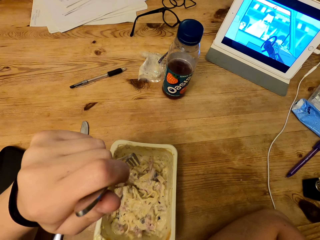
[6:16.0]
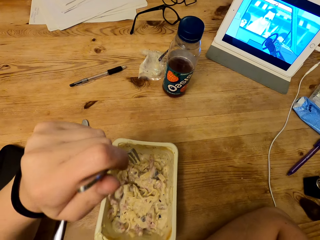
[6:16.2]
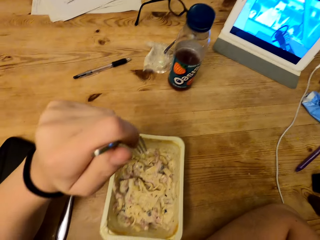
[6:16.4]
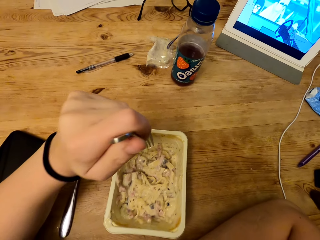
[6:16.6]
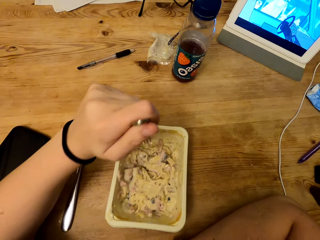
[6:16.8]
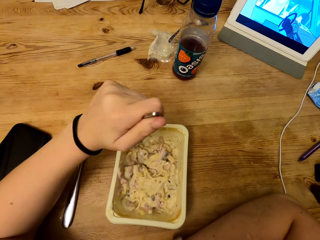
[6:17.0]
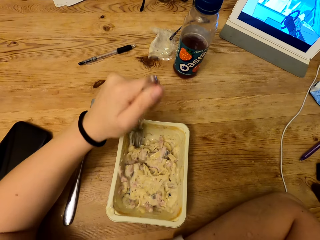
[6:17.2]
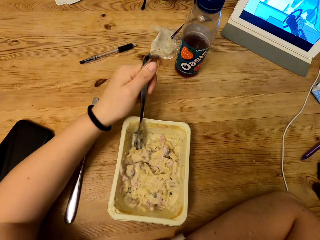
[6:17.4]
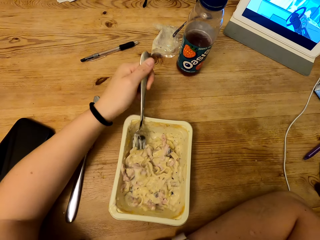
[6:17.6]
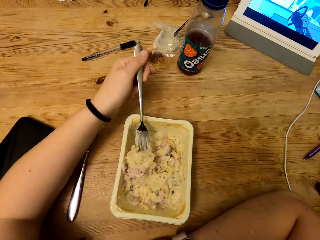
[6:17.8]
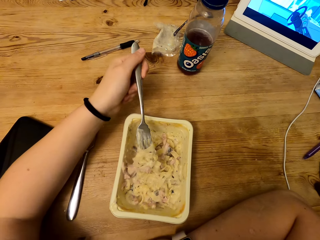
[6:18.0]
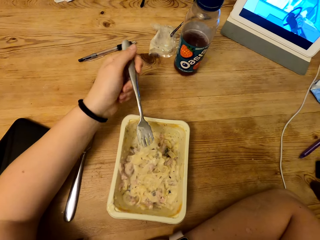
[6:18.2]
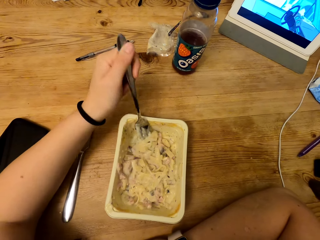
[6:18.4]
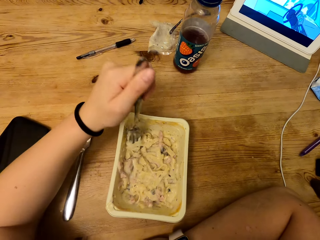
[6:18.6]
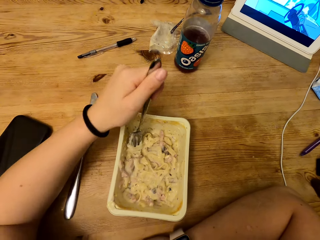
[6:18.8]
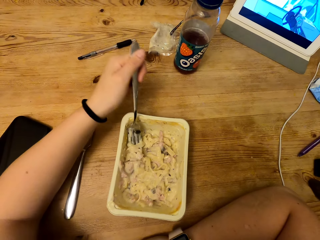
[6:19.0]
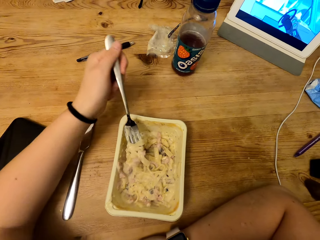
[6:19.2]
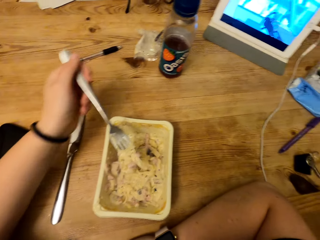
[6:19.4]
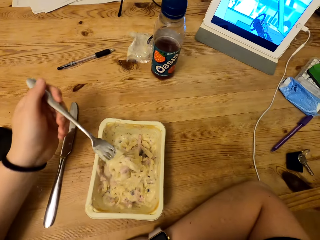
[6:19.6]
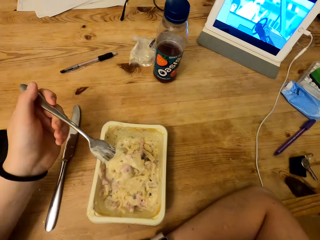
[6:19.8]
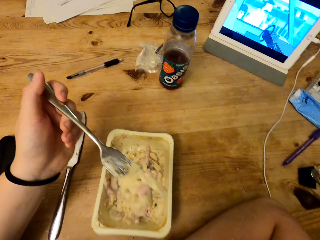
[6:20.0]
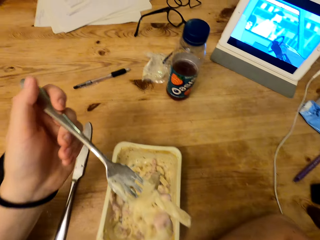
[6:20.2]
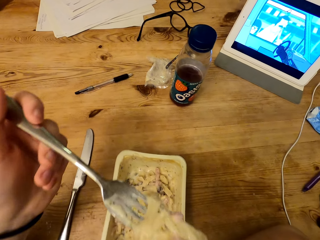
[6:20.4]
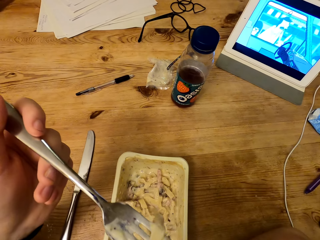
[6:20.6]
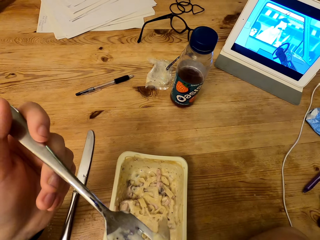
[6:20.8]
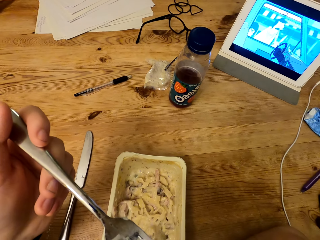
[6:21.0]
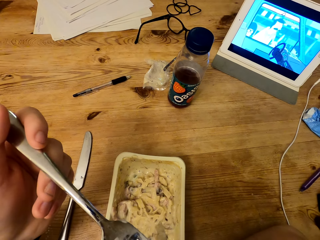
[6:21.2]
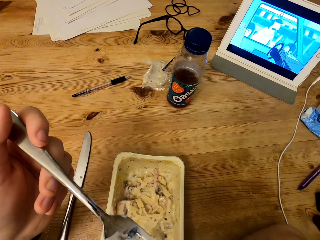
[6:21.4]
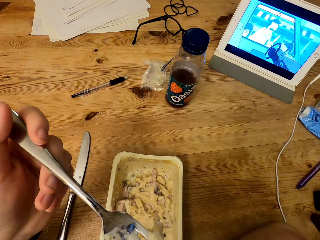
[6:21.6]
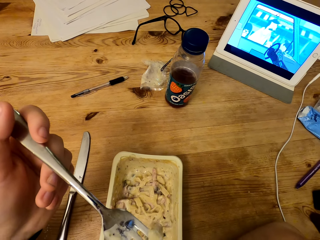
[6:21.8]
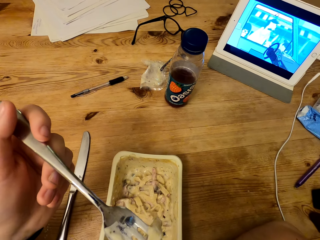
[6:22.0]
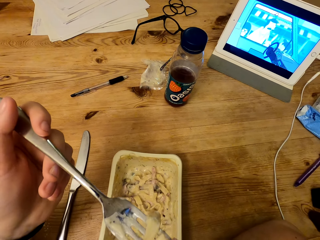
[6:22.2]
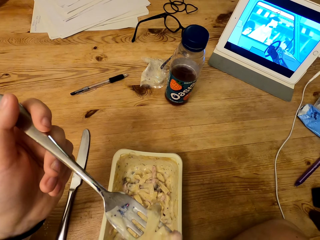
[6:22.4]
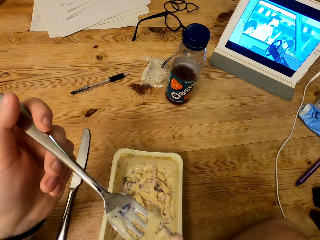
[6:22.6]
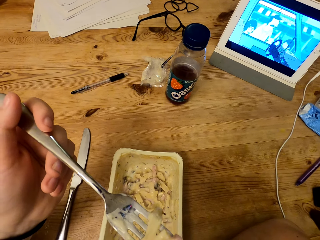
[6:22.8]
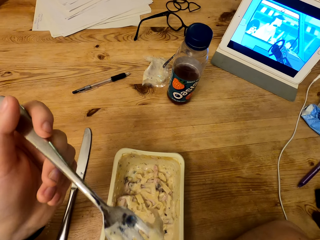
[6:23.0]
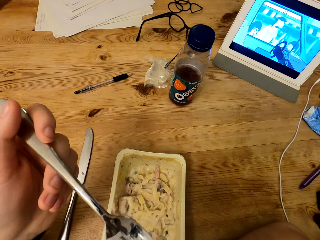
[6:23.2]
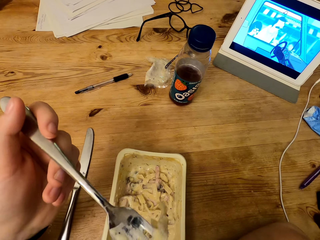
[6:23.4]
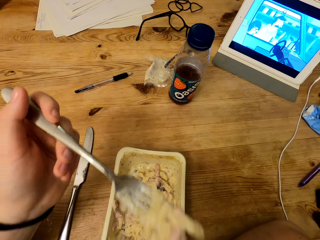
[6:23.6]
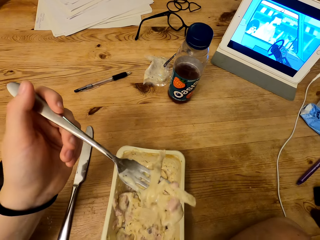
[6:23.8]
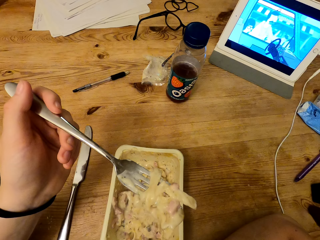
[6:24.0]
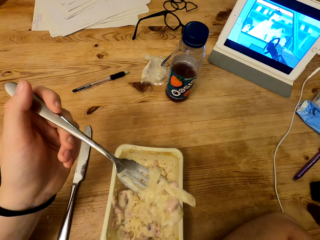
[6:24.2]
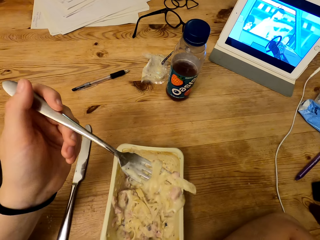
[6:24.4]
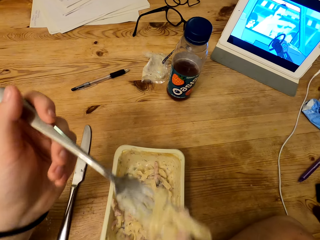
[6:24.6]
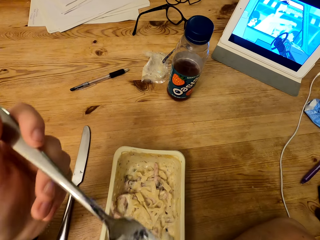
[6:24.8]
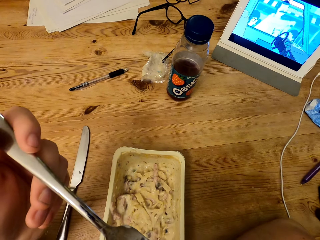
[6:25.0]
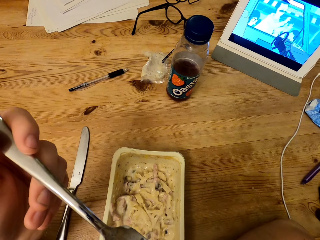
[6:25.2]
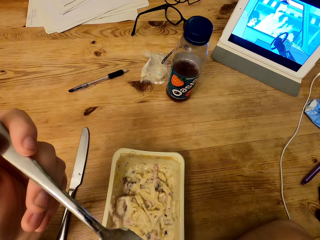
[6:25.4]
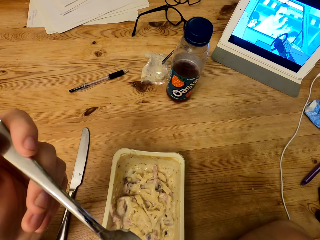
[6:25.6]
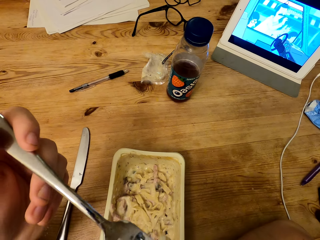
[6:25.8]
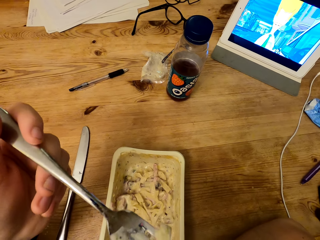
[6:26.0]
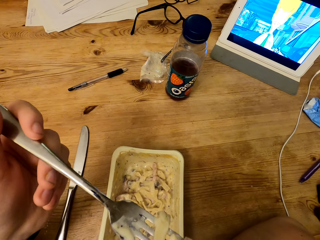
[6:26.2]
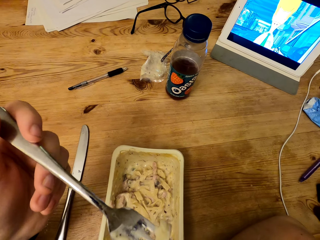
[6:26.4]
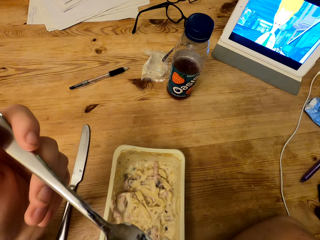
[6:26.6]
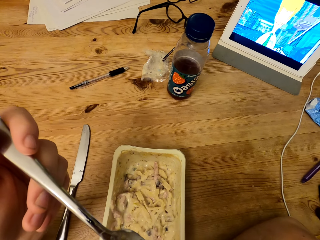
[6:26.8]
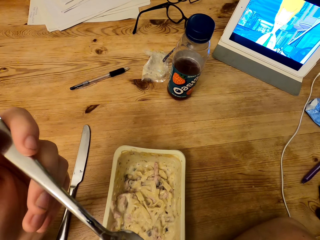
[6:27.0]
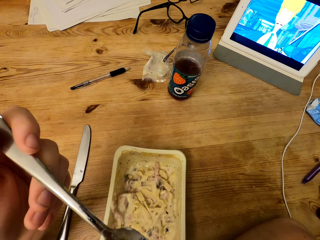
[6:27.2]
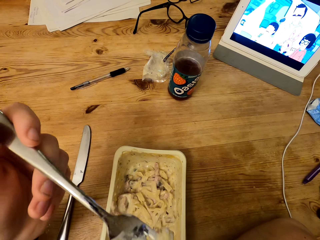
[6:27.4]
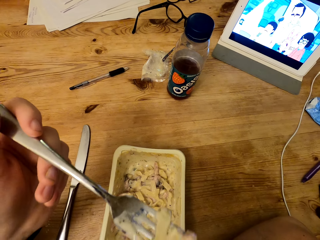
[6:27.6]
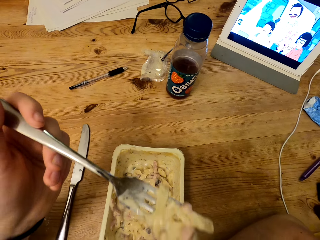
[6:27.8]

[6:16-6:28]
The camera wearer drops the fork into the container. They scoop food from the container. They lift the fork. They blow food from the fork.

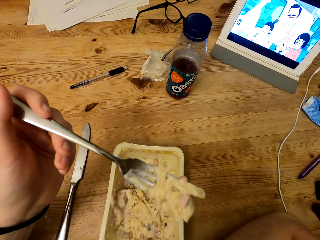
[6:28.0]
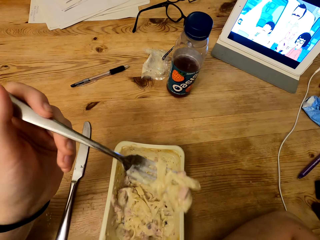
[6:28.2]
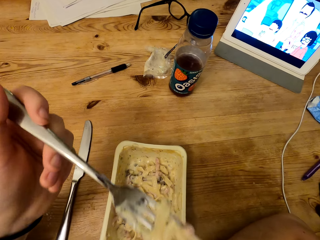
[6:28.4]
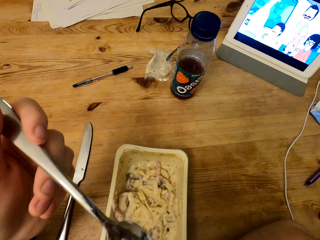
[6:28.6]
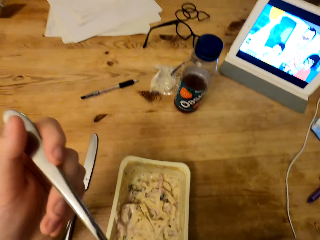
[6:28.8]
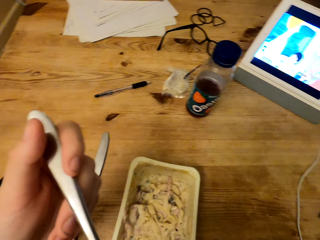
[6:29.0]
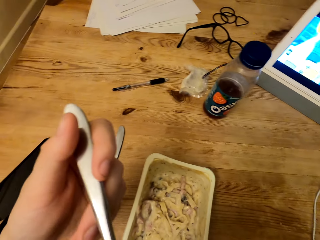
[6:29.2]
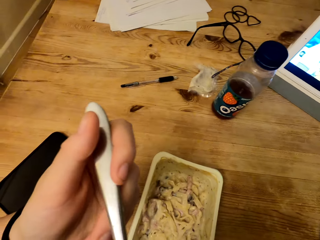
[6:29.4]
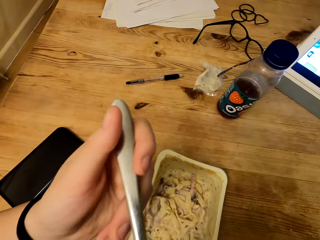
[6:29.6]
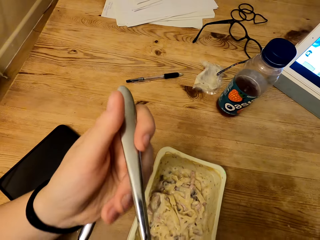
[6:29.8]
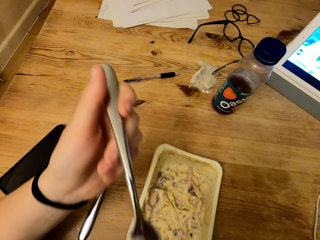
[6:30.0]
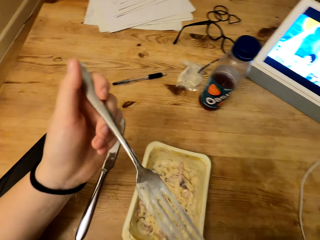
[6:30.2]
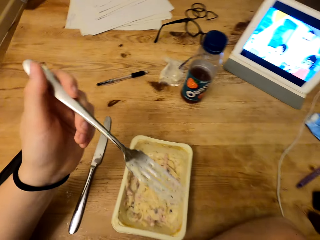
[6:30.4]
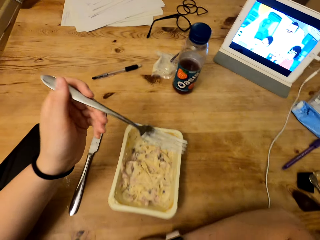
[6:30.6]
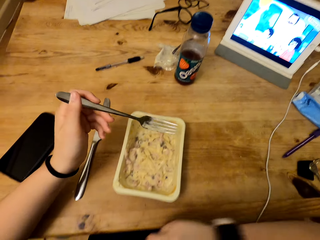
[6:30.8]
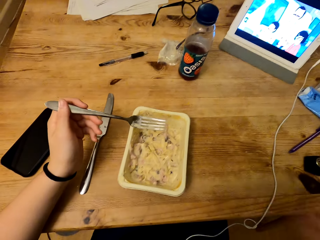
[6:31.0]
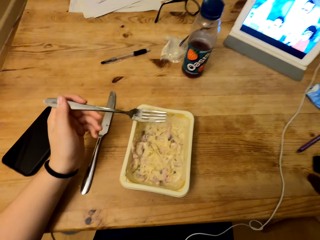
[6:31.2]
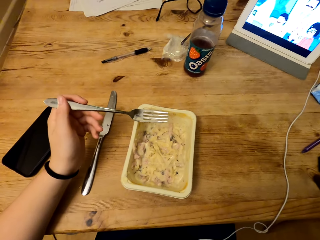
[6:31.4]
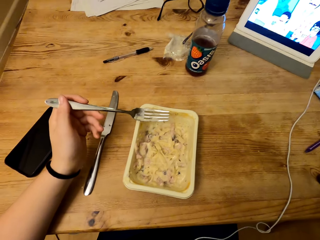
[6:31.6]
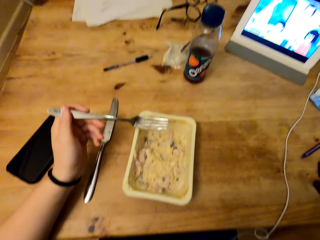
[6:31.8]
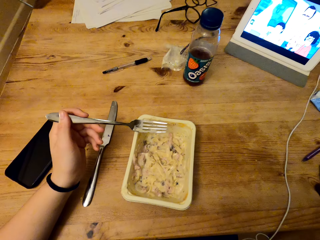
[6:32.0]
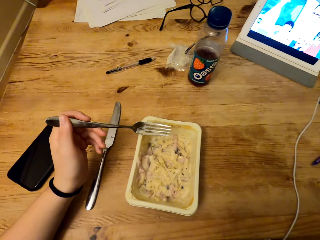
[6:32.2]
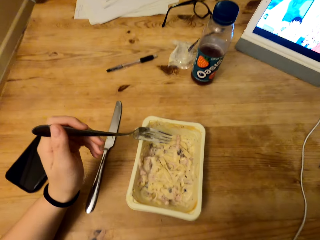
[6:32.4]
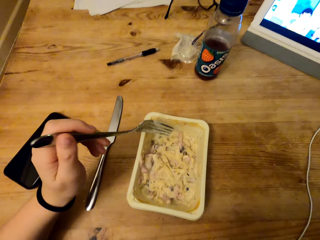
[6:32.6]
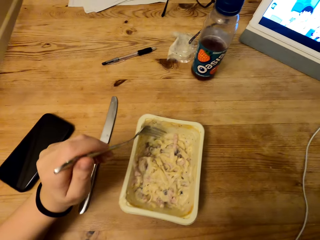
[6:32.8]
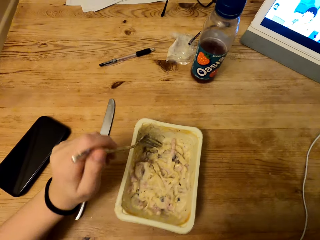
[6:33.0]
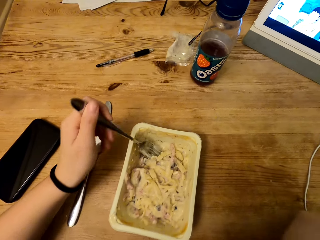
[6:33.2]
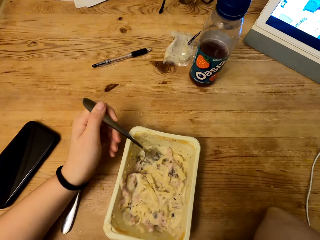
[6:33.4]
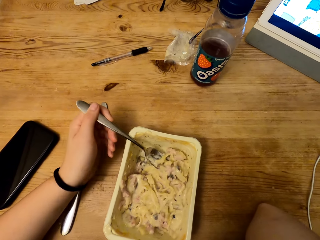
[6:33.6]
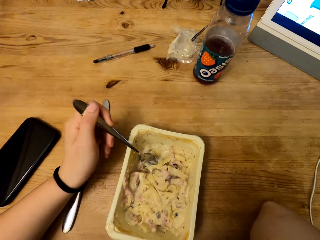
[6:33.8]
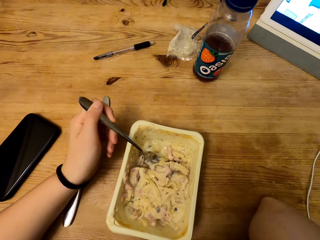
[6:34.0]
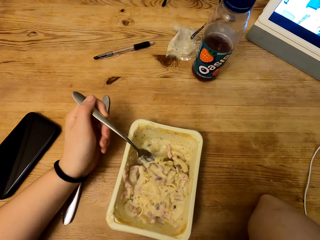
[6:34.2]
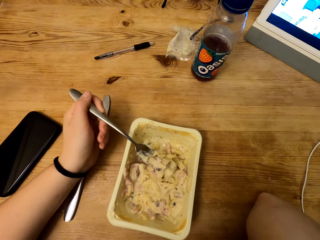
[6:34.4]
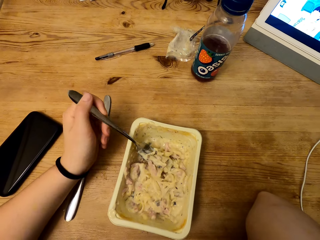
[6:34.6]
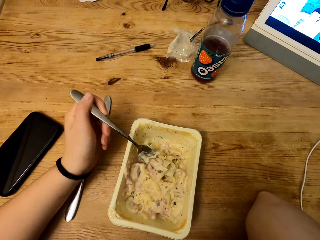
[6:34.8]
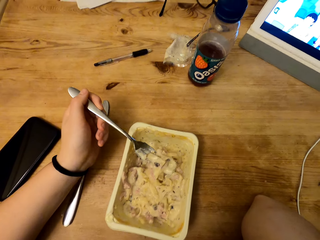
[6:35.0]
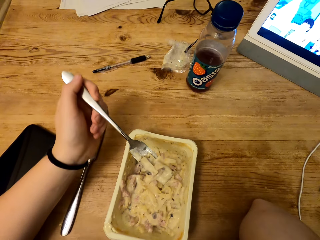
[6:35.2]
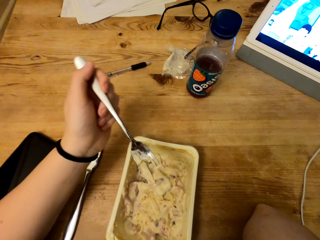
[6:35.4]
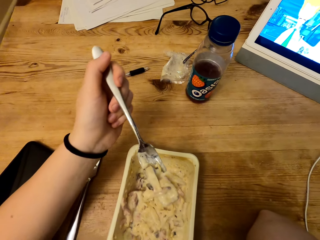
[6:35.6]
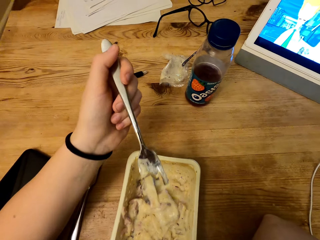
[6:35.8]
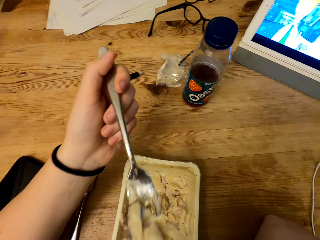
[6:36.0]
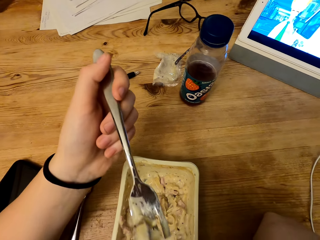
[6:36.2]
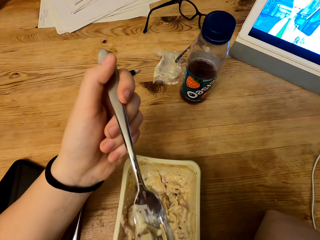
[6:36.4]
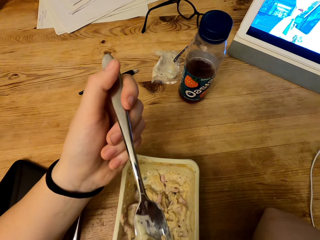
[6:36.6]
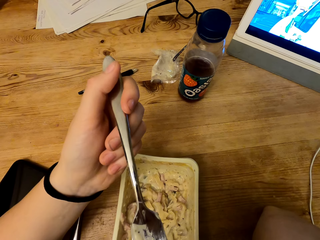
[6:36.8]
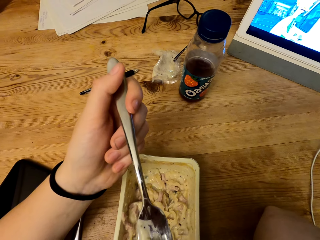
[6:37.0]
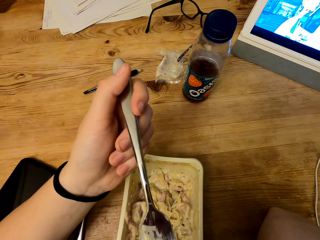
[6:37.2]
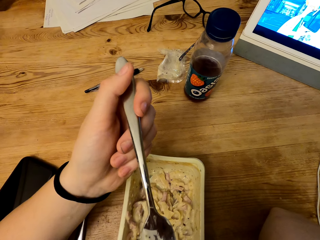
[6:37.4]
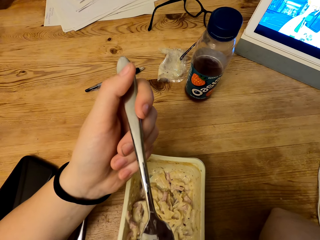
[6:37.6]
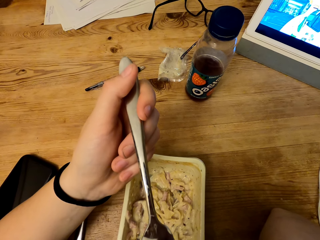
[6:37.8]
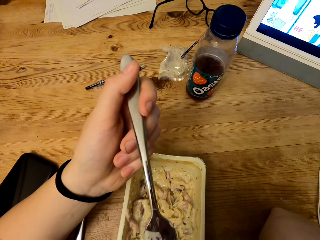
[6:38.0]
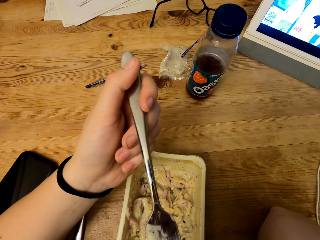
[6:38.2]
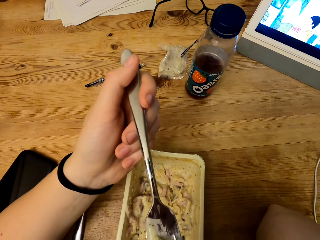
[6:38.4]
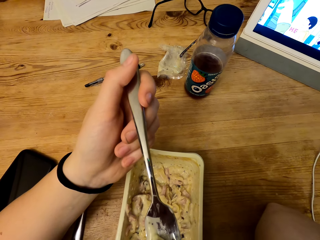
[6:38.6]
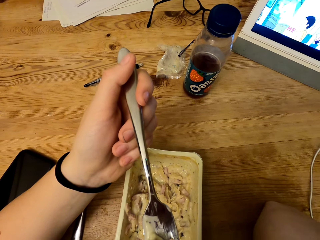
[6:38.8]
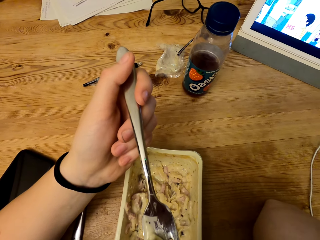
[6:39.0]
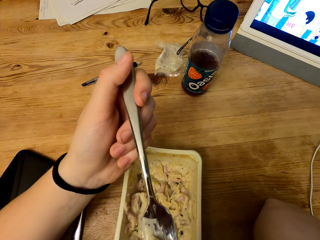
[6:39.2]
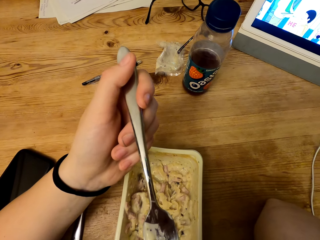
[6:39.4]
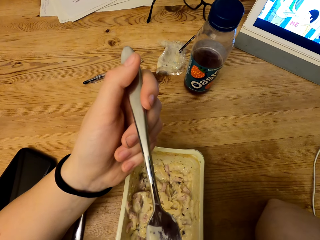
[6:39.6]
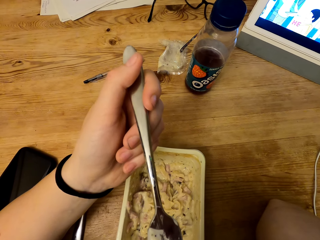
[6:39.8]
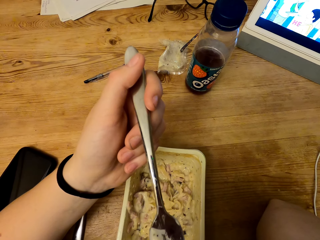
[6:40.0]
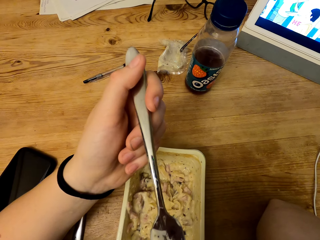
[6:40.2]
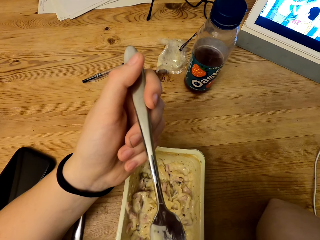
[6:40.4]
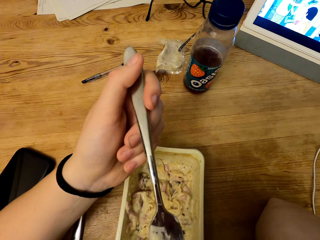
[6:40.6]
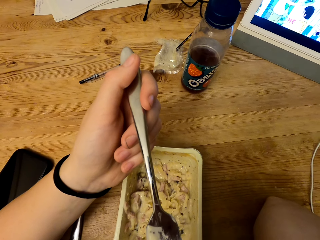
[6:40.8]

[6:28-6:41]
The camera wearer holds the fork. They drop the fork into the container. They scoop food from the container. They lift the fork. They blow food from the fork.
